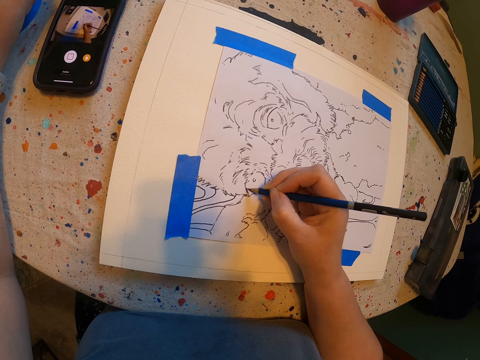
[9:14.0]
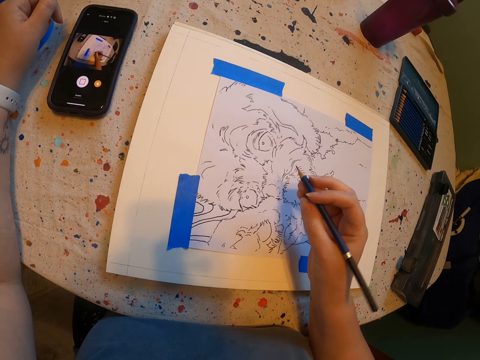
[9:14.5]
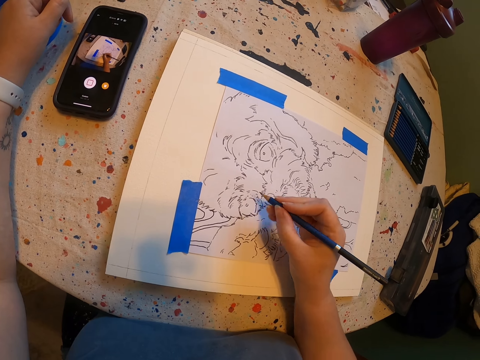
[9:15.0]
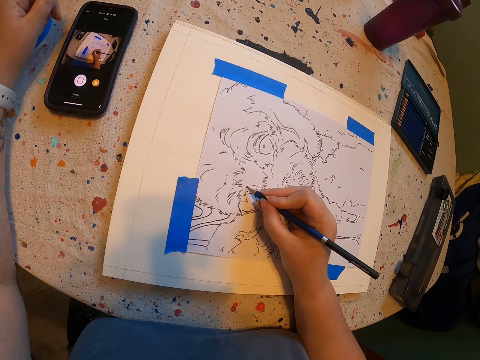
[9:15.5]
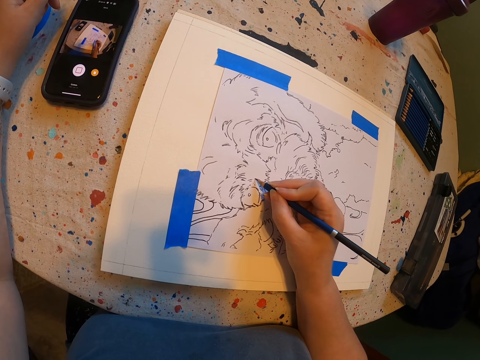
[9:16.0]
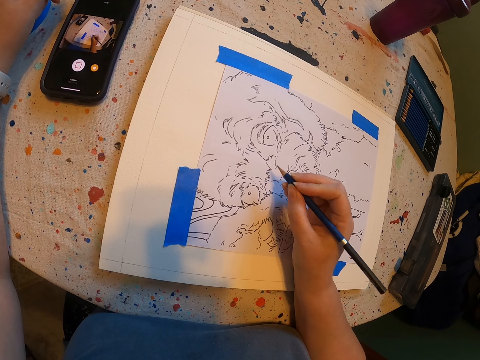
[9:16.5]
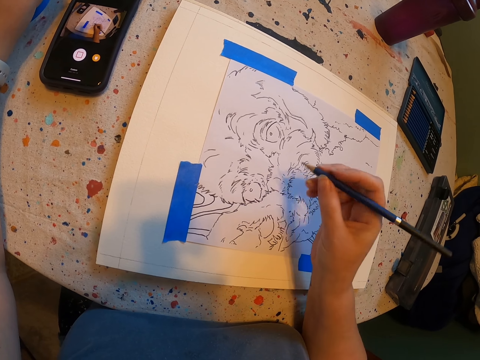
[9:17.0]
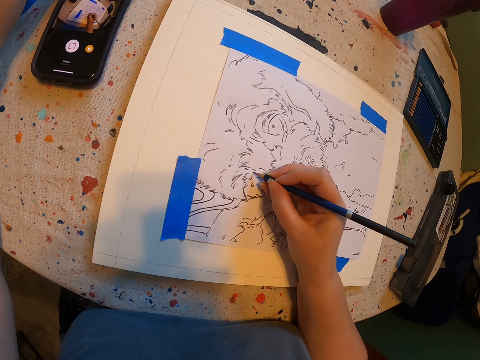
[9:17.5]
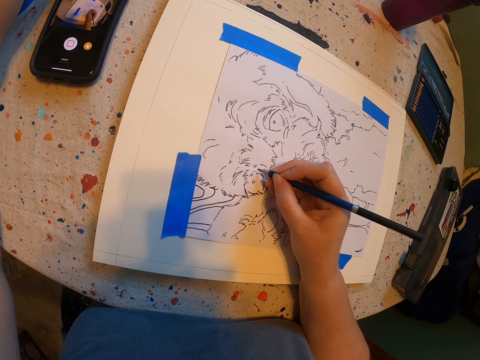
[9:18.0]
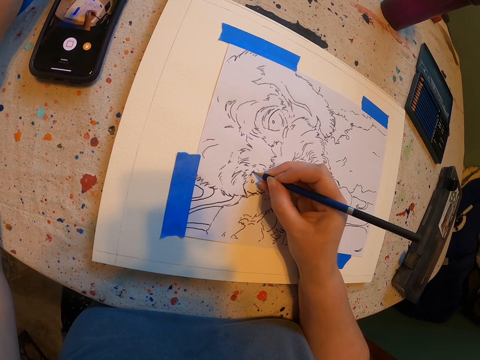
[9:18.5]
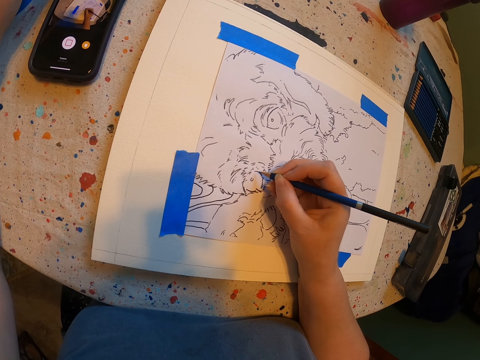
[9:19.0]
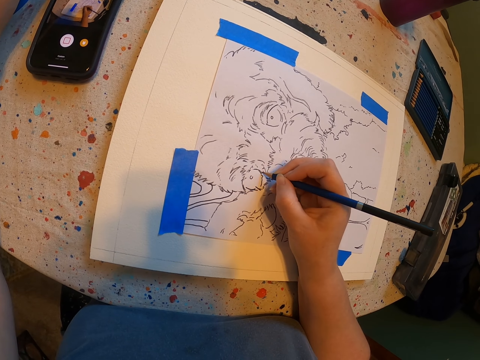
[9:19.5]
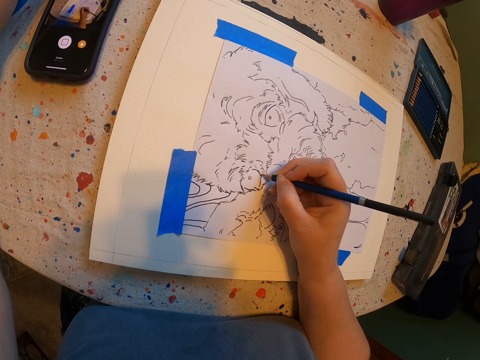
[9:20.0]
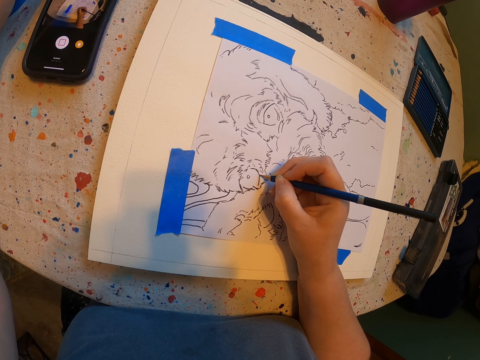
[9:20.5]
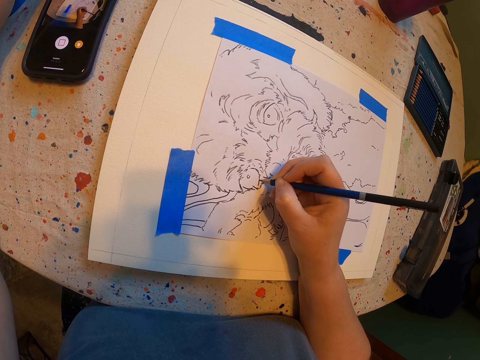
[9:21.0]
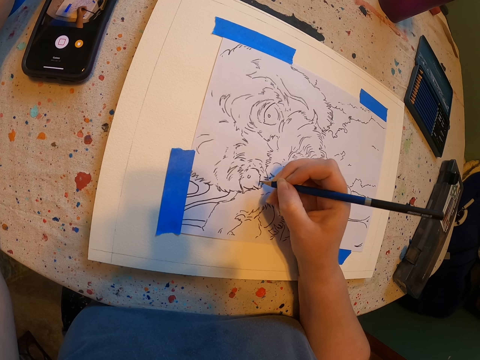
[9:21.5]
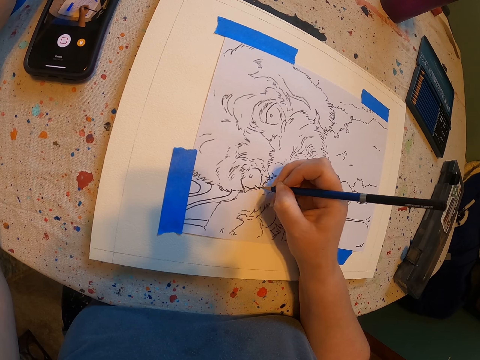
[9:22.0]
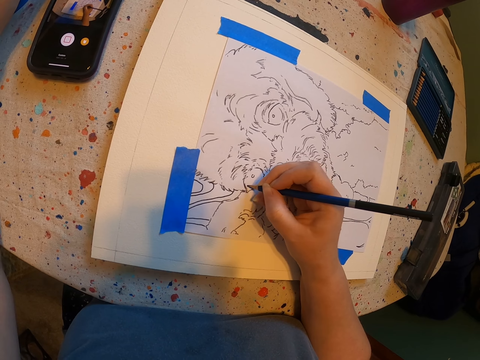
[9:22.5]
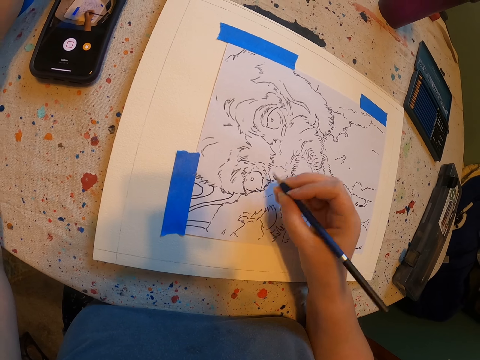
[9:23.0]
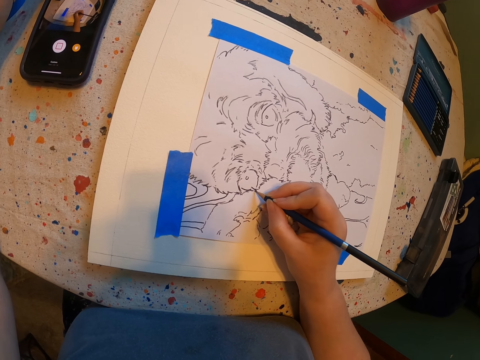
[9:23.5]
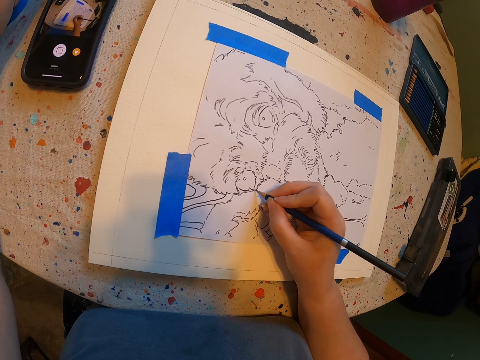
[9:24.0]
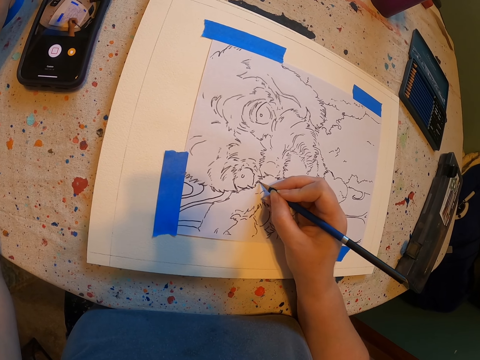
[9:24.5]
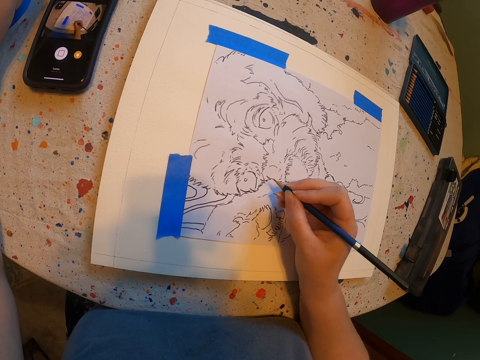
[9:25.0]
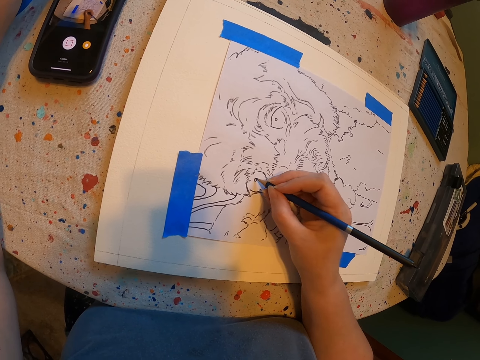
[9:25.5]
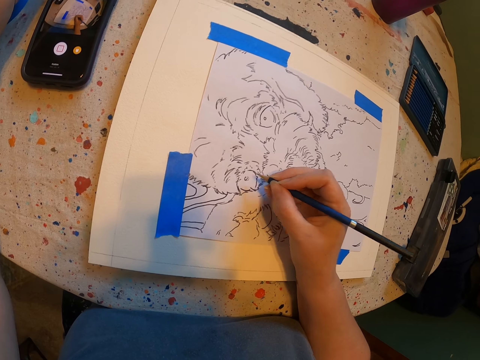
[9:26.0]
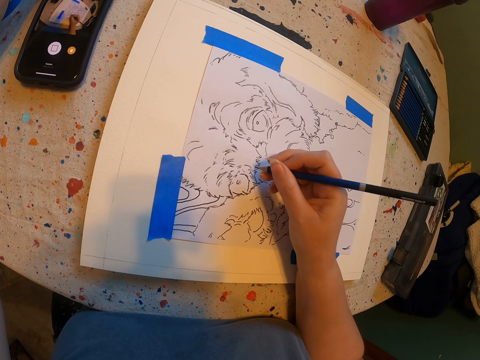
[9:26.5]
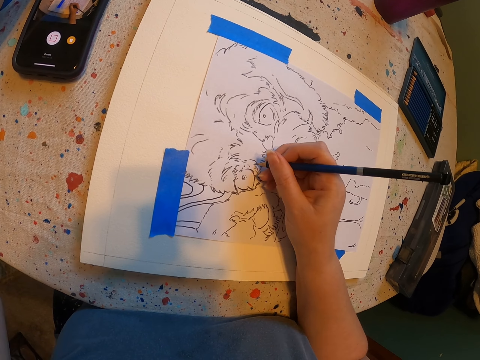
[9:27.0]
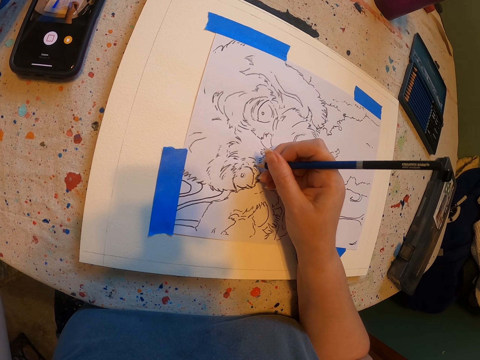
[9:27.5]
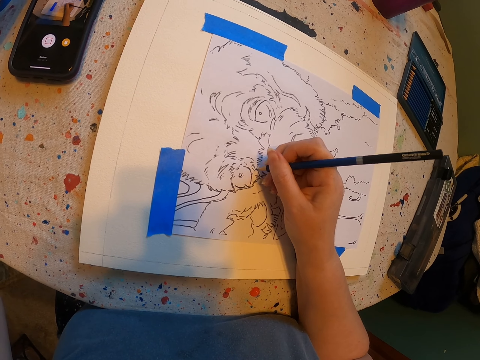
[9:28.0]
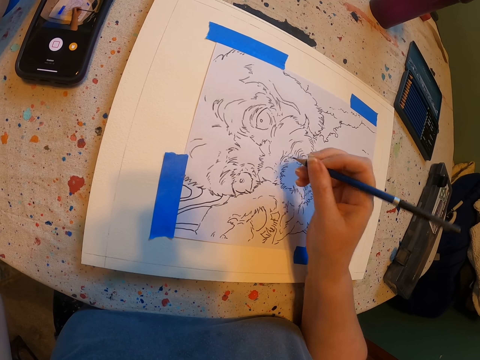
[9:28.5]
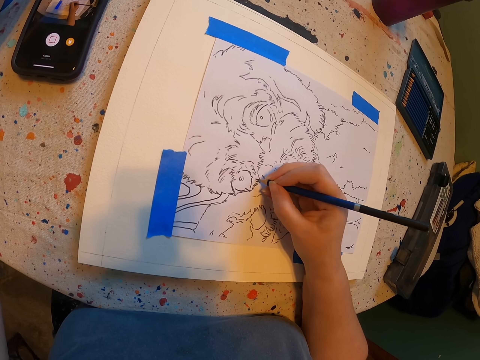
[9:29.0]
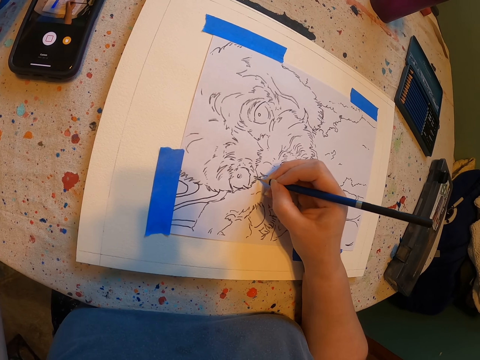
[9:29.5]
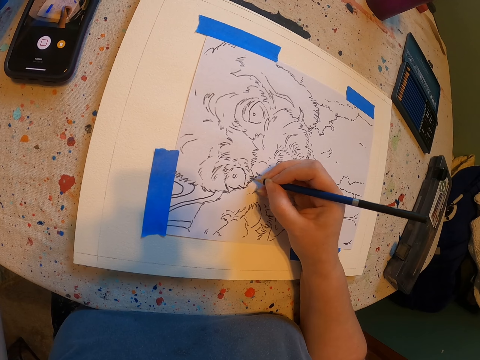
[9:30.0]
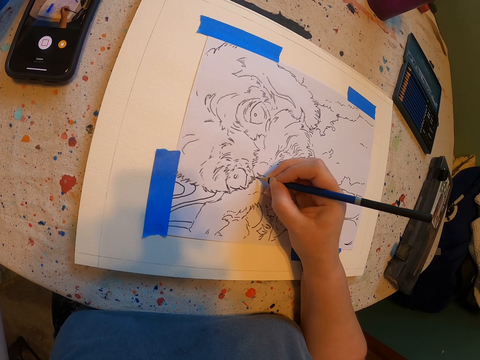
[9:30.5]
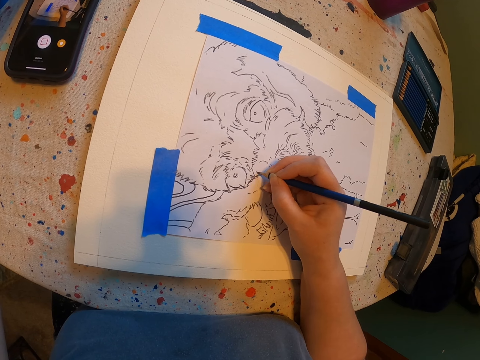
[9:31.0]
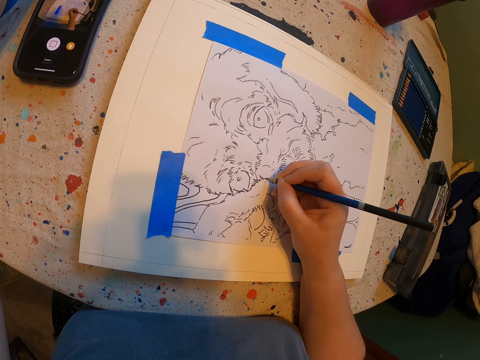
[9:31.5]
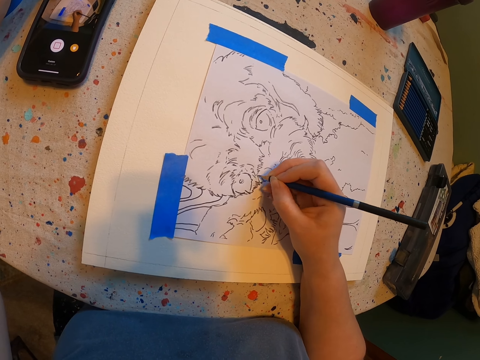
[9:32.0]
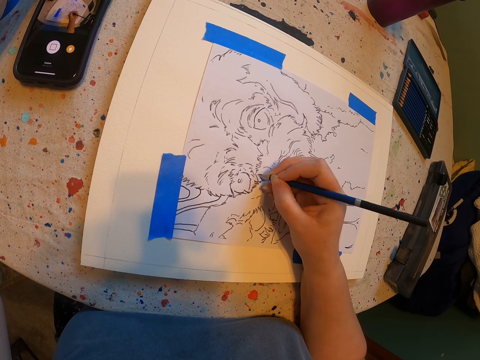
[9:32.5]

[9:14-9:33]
The camera wearer draws on the paint paper. They move a hand. They draw on the paint paper. They move a hand. They draw on the paint paper. They move a hand. They draw on the paint paper.

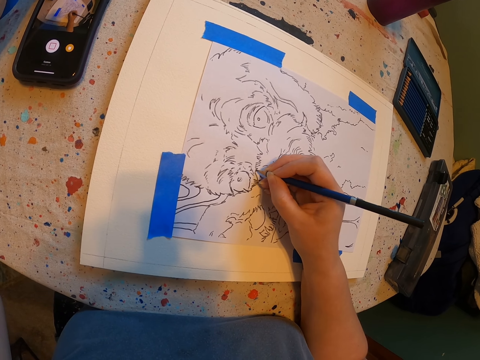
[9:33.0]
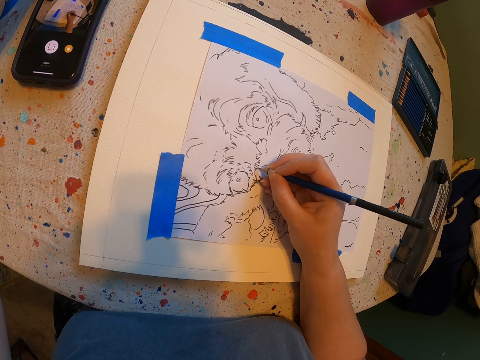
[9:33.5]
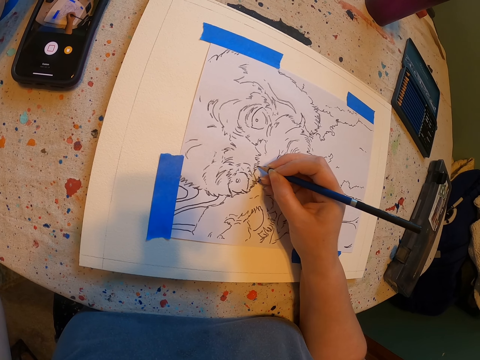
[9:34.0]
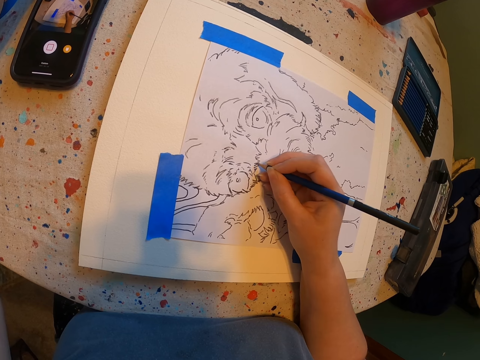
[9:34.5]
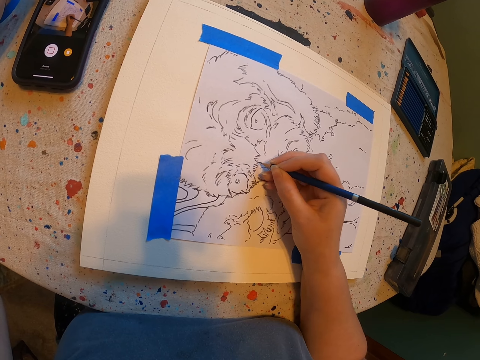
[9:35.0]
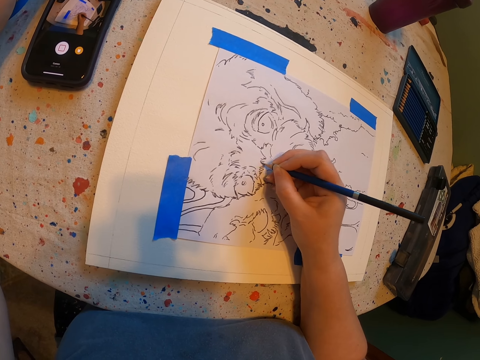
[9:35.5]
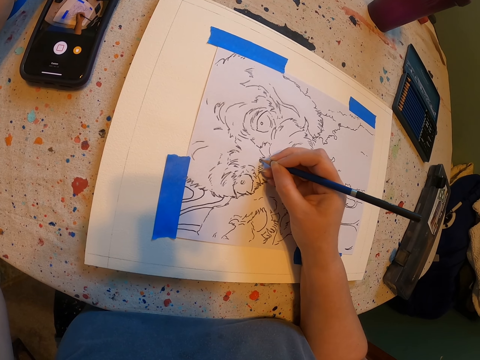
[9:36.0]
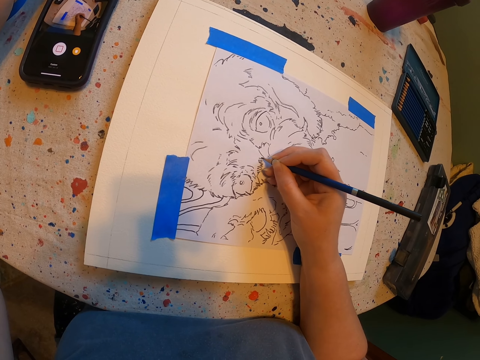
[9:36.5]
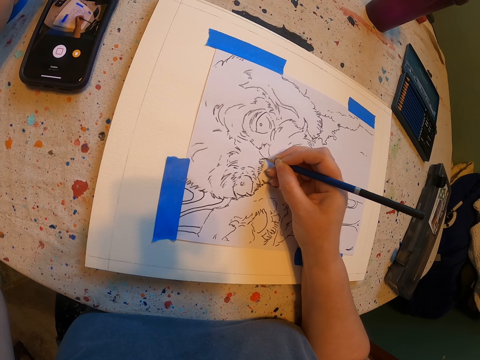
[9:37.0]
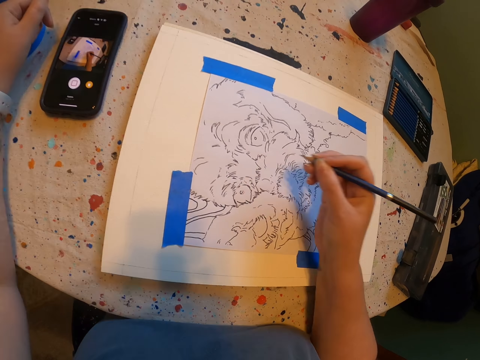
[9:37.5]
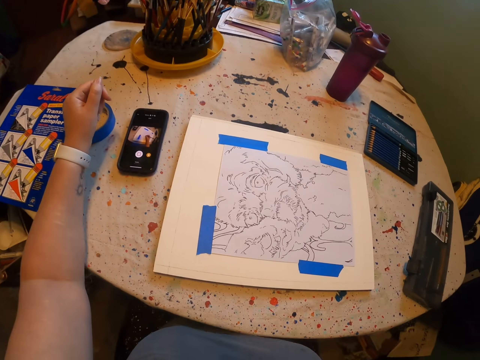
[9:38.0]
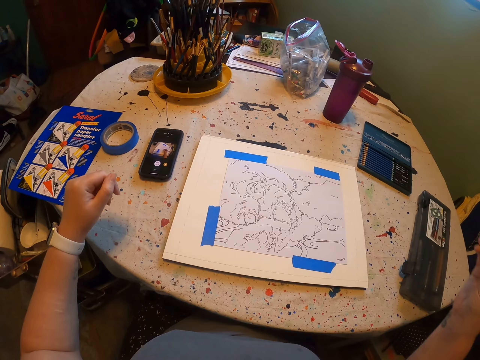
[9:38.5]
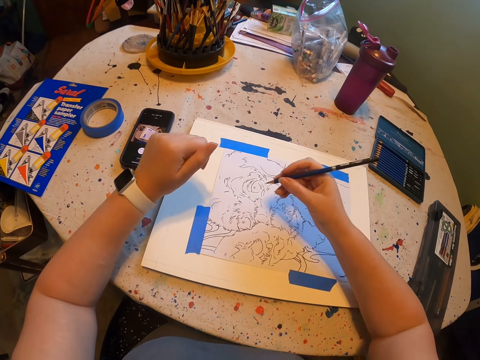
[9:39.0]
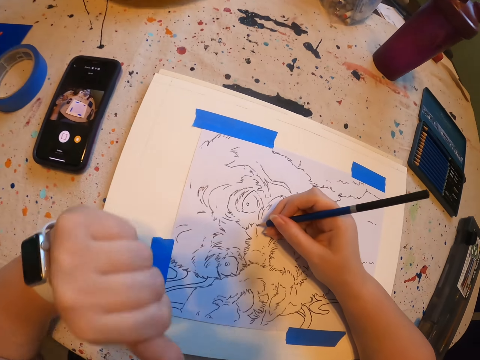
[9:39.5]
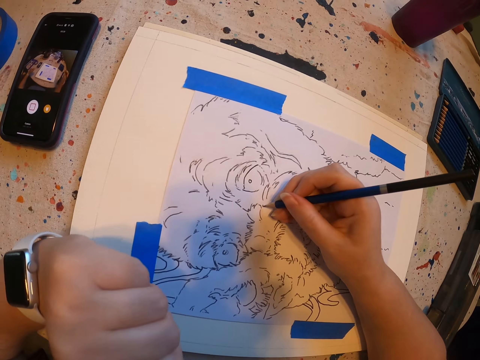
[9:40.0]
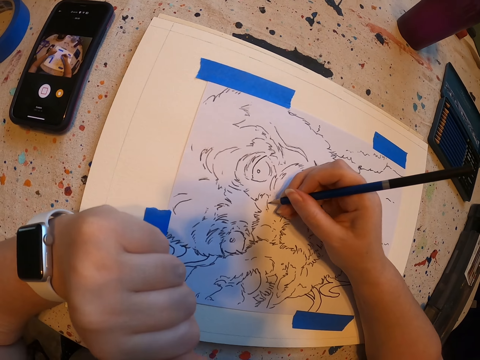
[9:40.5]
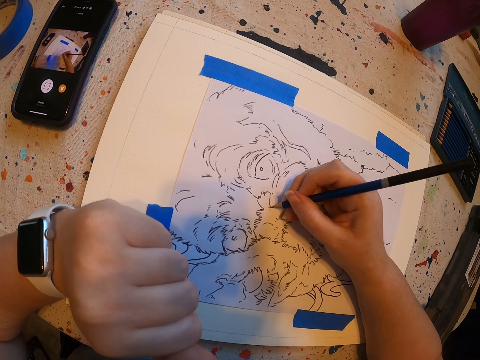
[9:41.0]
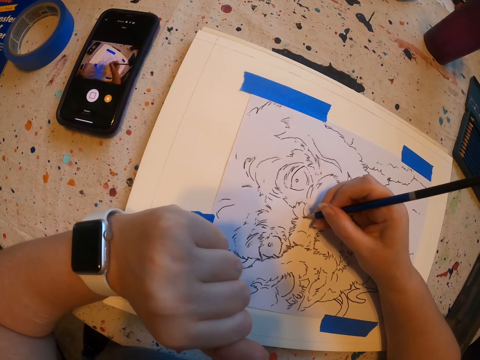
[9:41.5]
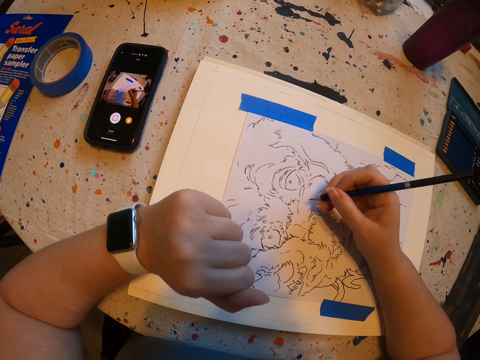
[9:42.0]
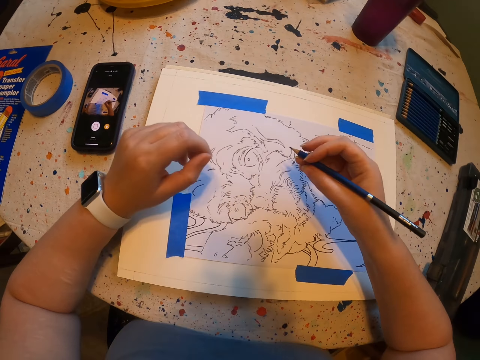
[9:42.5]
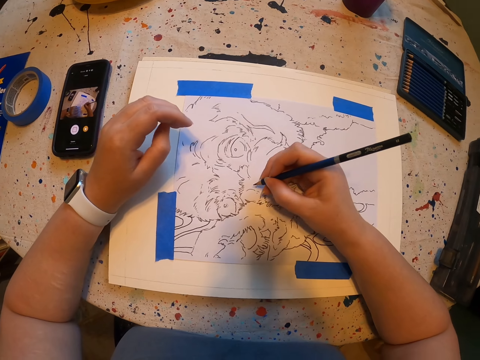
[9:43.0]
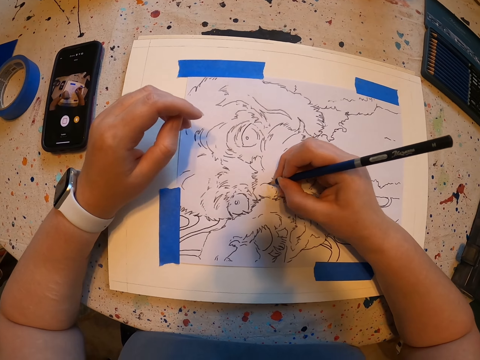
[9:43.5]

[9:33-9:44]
The camera wearer moves a hand. They draw on the paint paper.
